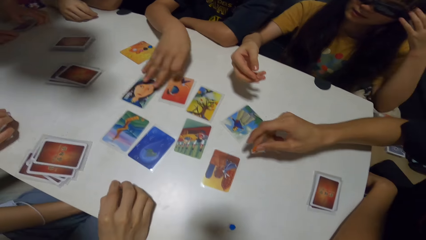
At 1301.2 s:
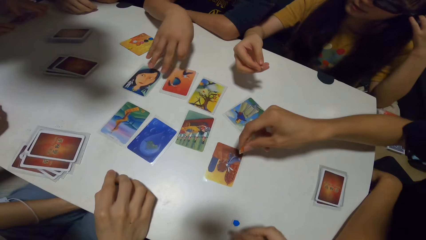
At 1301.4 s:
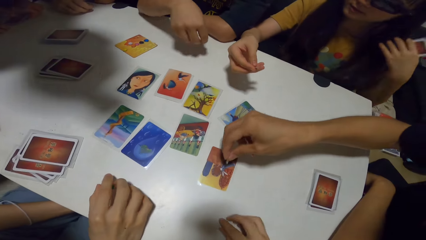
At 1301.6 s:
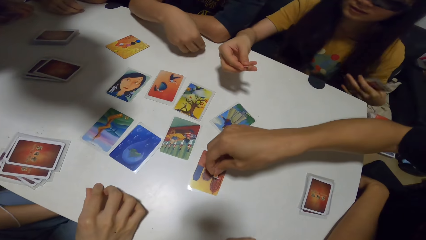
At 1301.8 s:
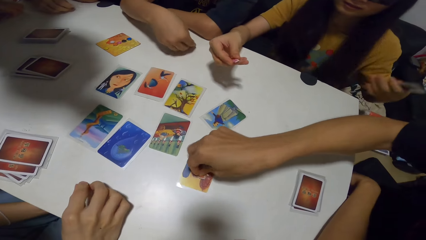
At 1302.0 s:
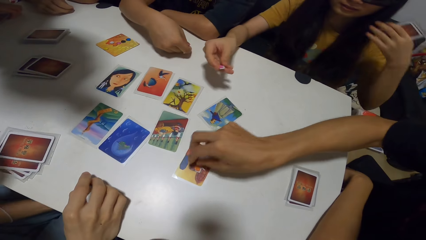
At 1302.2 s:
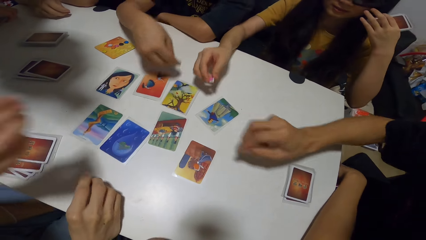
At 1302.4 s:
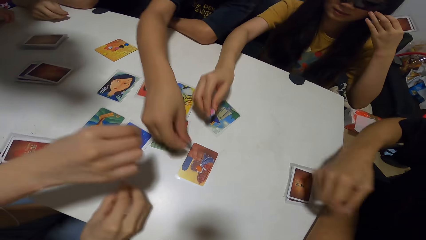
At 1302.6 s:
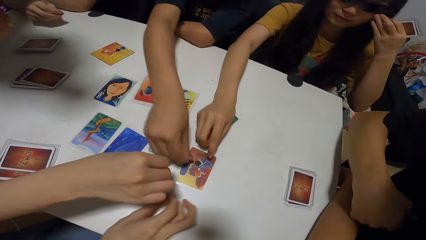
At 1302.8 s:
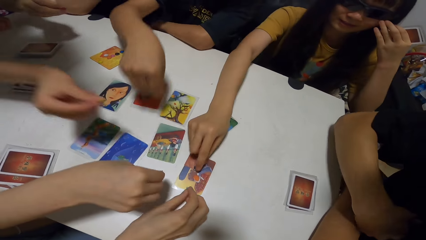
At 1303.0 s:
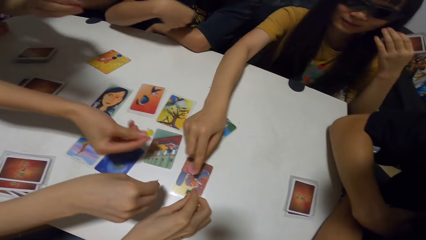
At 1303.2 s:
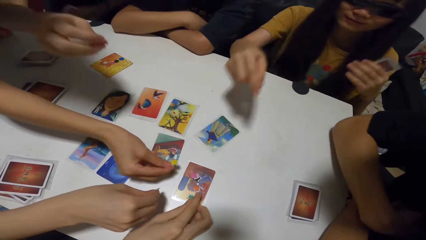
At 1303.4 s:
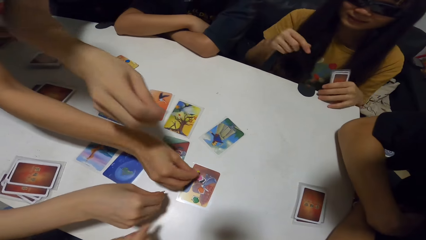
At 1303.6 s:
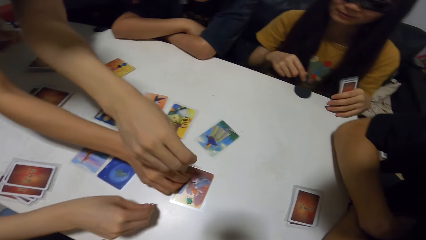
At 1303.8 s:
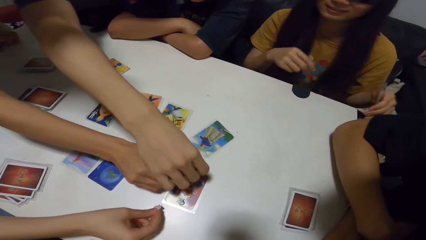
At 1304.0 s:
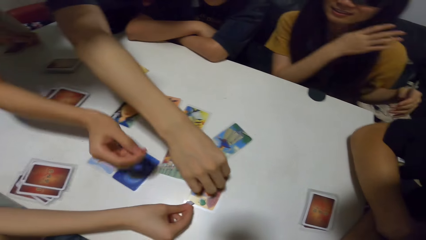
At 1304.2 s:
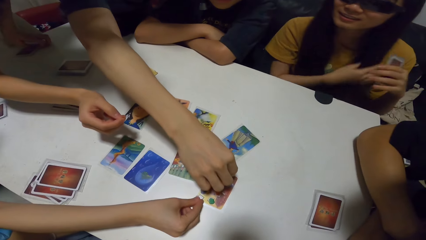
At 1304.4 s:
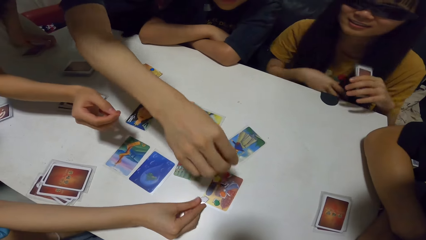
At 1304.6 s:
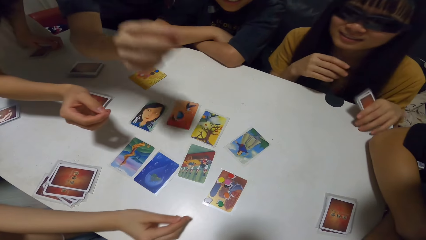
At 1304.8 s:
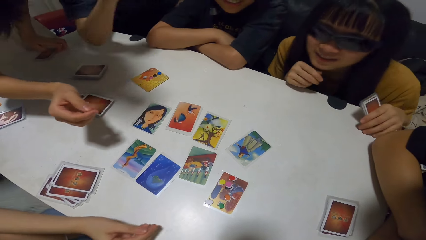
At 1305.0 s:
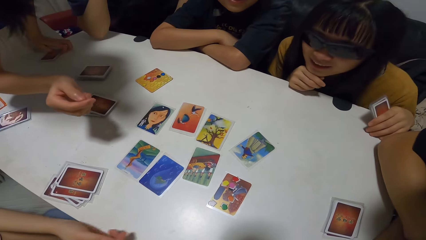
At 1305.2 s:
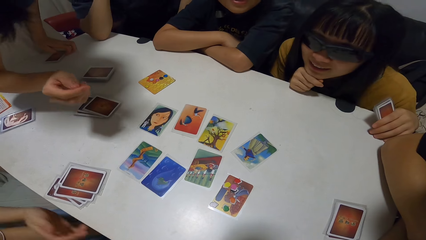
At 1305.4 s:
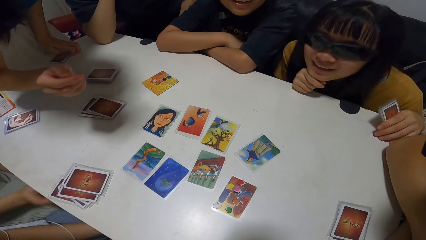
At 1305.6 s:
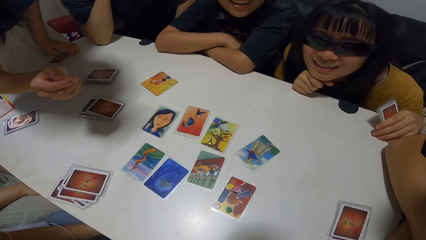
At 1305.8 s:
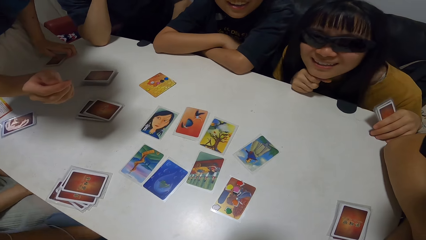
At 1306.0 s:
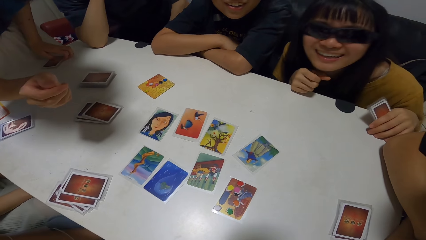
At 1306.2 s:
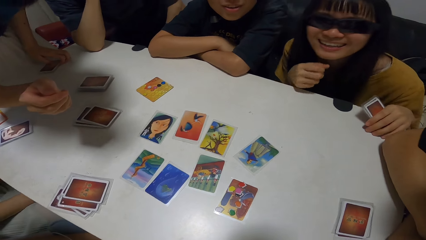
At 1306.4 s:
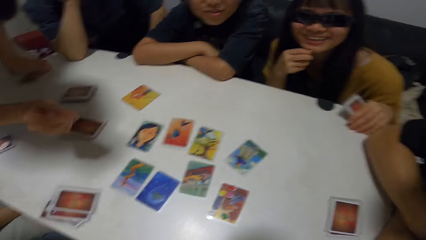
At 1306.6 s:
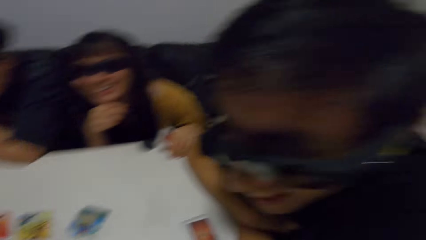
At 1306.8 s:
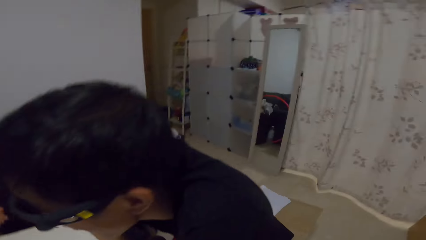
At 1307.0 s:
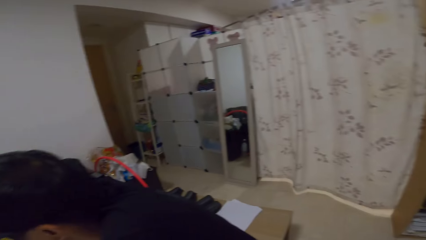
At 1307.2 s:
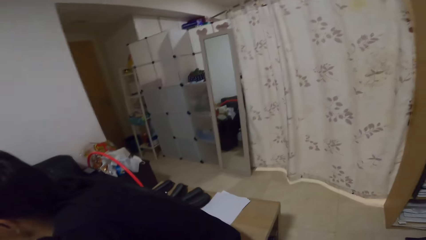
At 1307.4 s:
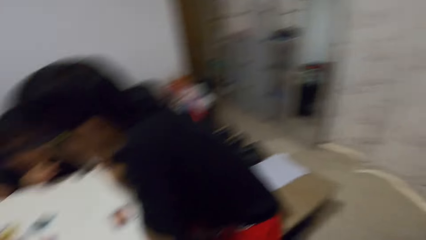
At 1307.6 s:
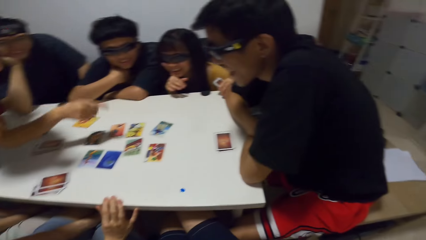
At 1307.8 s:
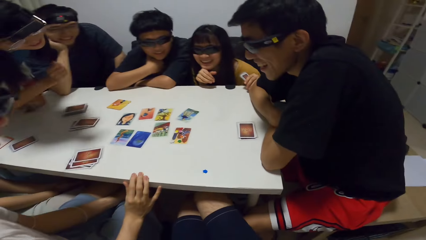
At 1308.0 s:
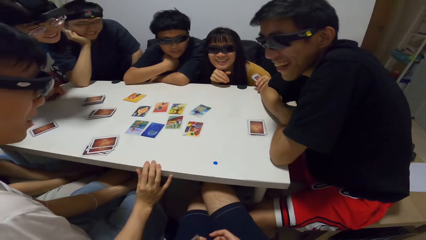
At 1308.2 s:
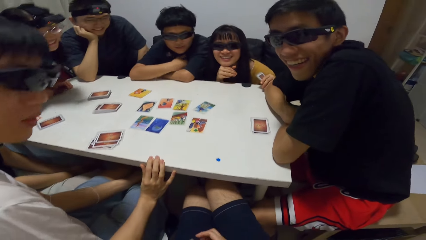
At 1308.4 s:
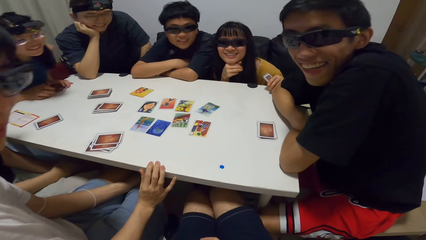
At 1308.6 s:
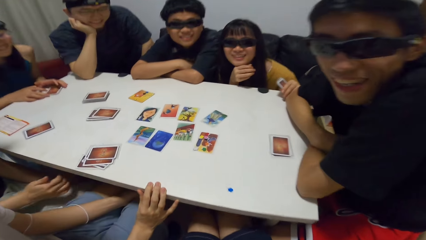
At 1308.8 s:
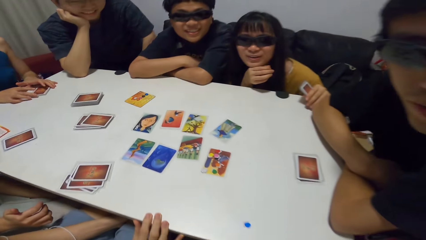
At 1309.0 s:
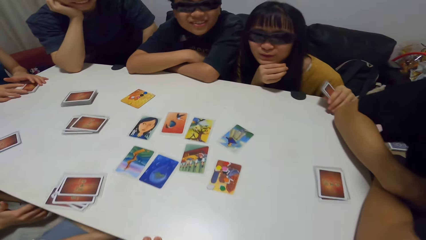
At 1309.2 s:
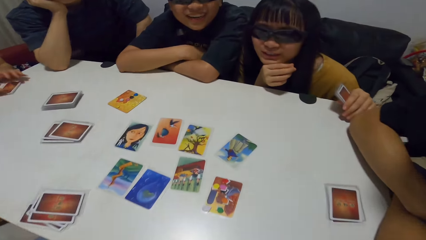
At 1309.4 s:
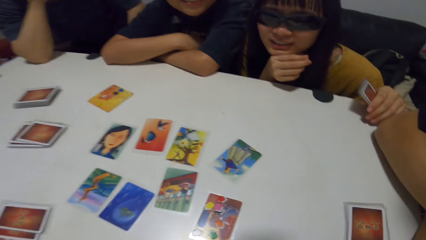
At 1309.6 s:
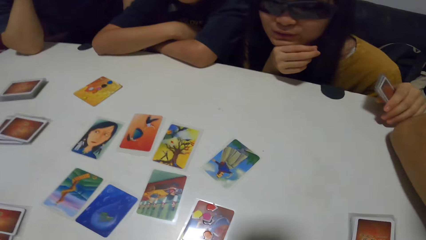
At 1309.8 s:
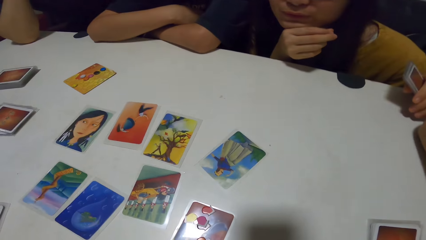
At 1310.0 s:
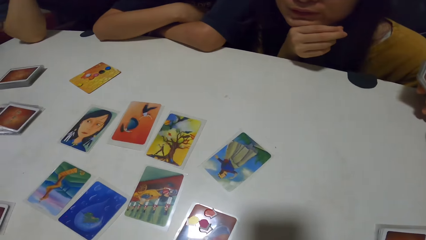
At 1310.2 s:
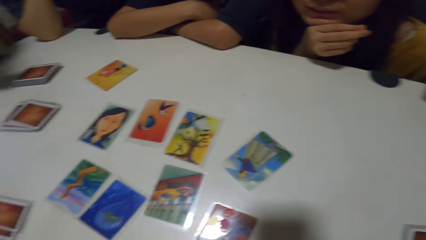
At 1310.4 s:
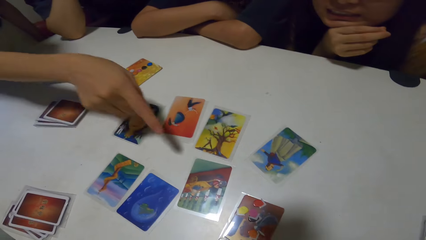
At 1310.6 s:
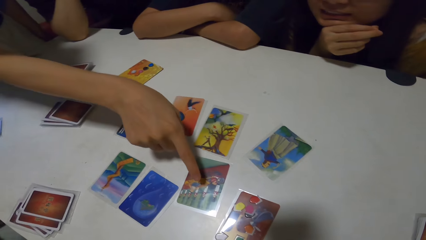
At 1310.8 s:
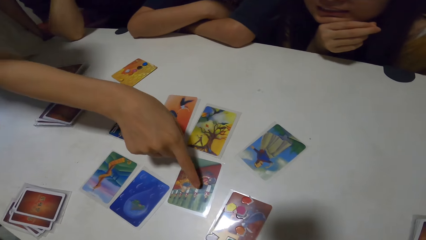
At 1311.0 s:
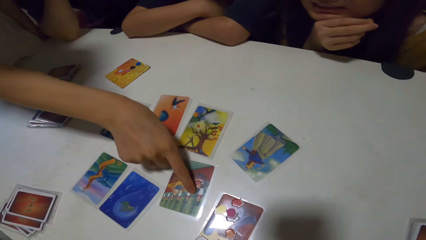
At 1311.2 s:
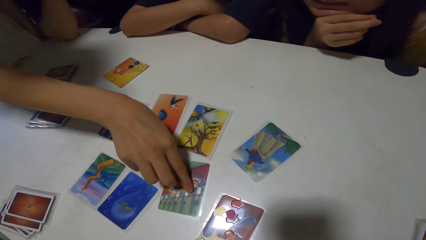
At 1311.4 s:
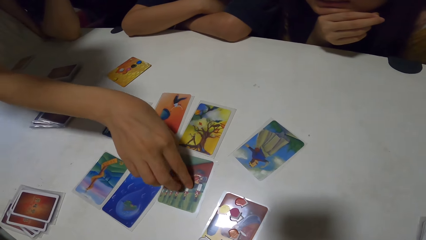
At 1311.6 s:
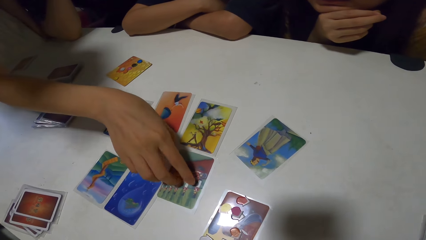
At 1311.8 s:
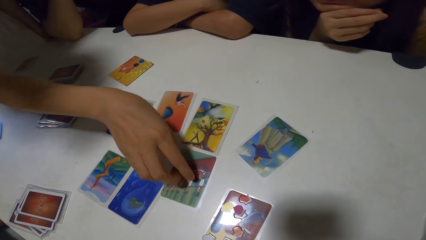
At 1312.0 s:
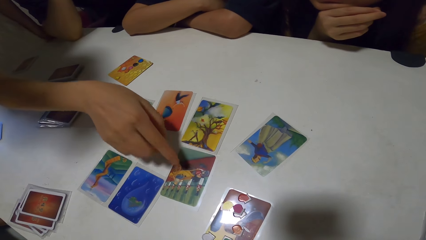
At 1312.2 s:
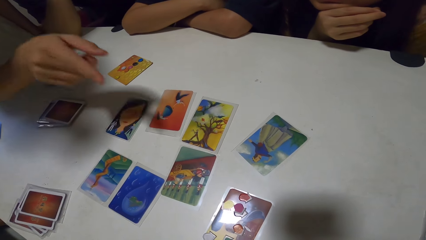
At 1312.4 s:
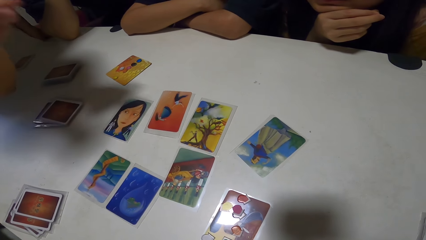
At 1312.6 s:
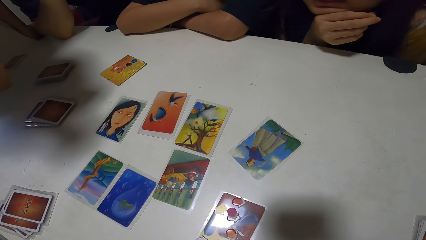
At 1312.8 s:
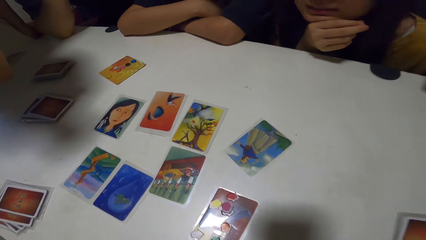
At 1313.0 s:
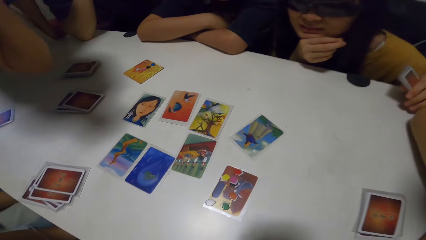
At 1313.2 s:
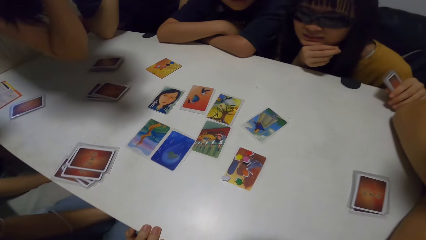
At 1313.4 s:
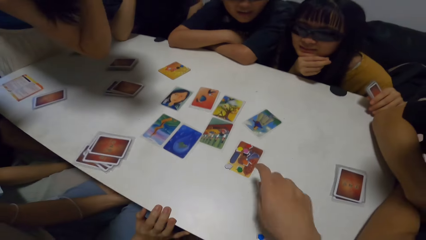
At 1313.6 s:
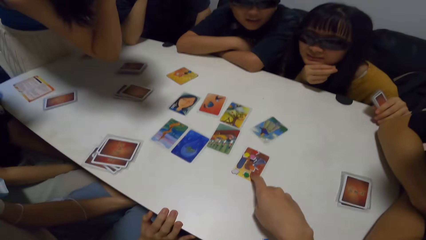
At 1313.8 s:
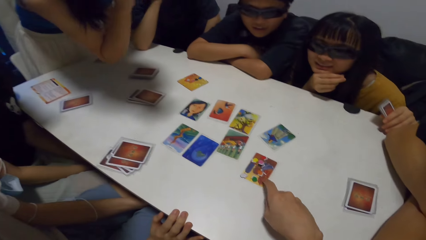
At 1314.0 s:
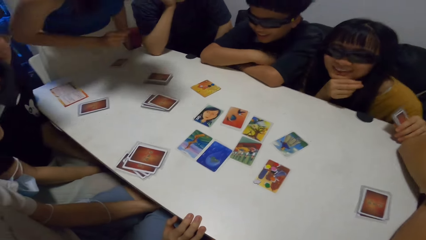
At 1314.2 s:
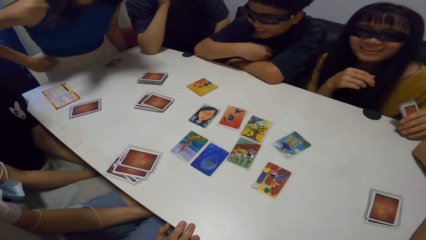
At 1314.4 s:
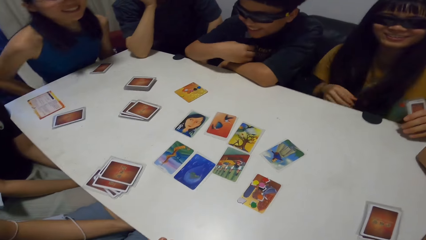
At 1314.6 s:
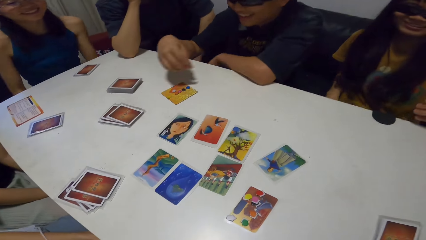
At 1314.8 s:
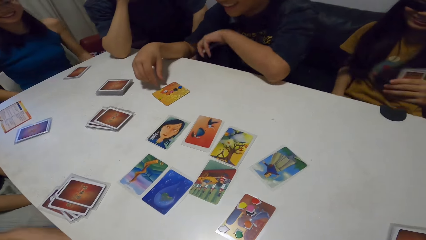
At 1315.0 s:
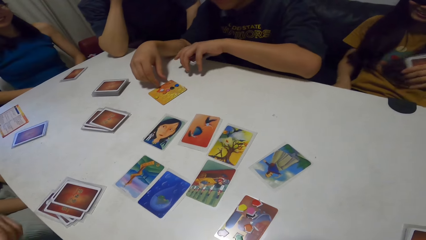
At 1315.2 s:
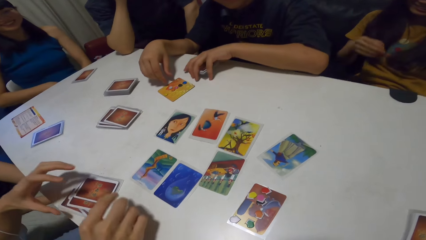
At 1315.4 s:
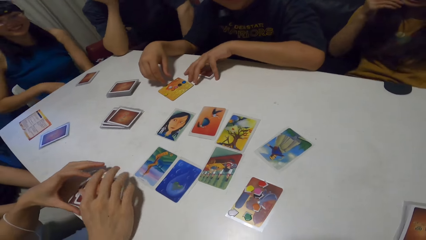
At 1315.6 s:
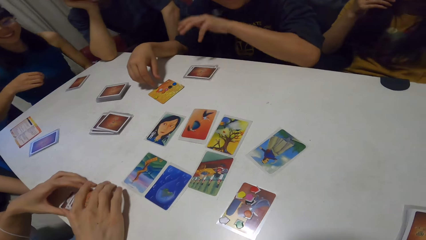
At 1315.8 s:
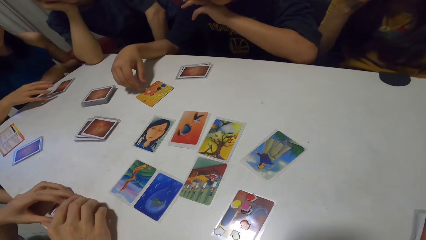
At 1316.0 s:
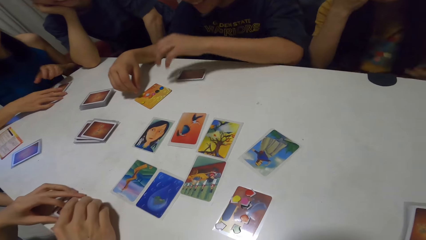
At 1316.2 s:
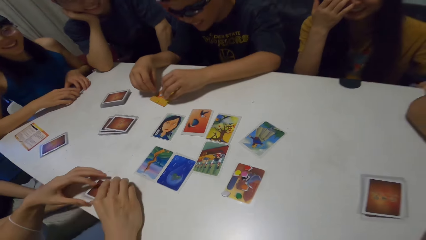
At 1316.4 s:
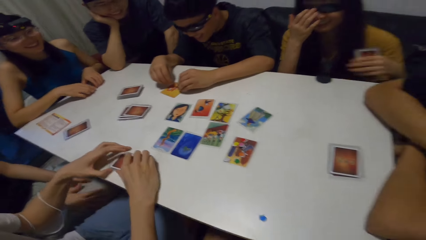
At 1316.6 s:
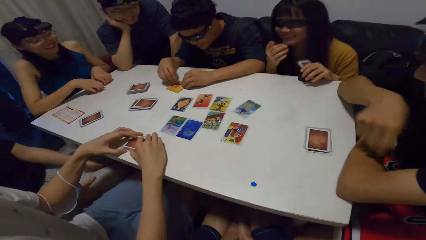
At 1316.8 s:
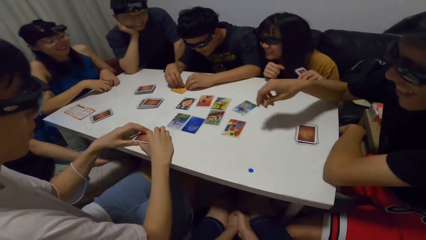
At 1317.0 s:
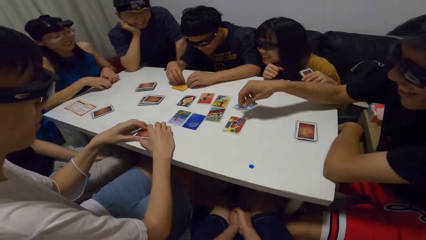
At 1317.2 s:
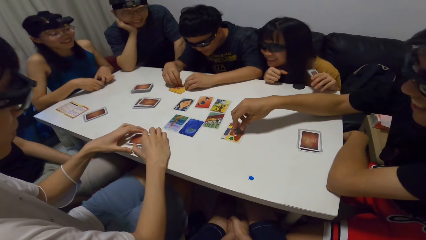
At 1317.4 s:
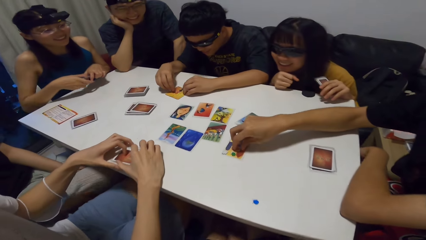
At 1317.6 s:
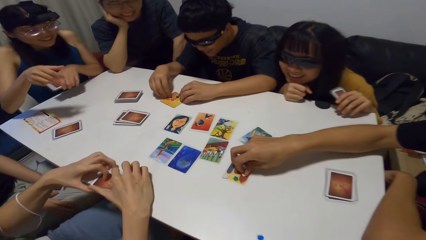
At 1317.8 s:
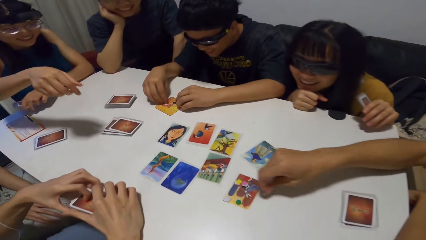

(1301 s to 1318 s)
A man drops the orange jigsaw on the fifth card of the jigsaw cards with his right hand. The people drop their jigsaws on the fifth card with their right hands. A woman touches the sixth card on the table with her right hand. The woman points on a card. The camera wearer touches the fifth card on the table with her right hand. She points on a card. Another man picks up his set of cards from the table with both hands. Another man rearranges chips on the score board on the playing table with his right hand. The first man picks up the orange jigsaw from the fifth card on the table with his right hand.
